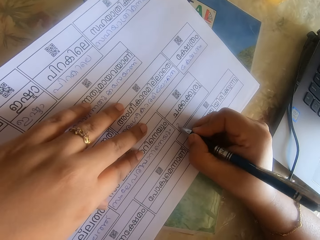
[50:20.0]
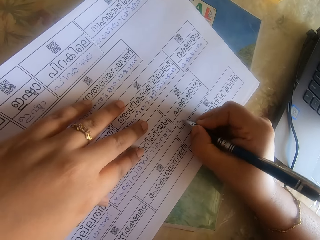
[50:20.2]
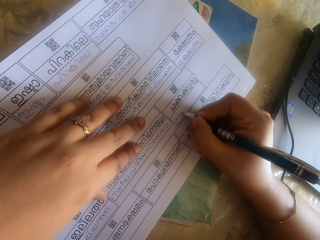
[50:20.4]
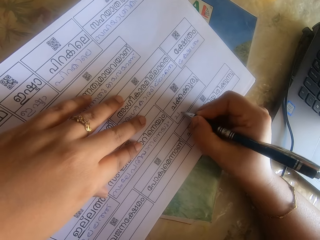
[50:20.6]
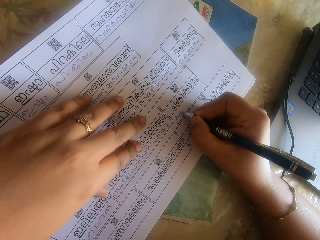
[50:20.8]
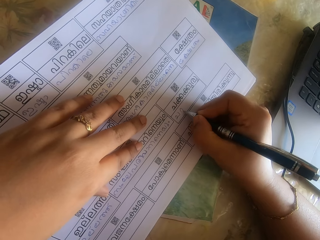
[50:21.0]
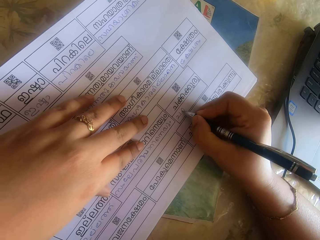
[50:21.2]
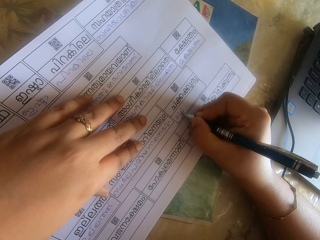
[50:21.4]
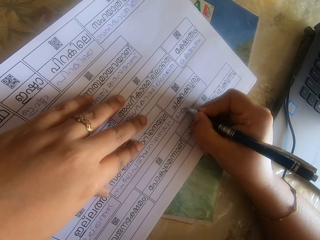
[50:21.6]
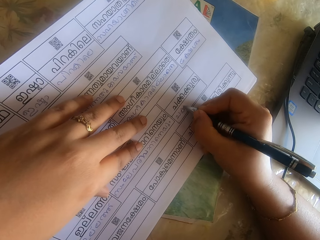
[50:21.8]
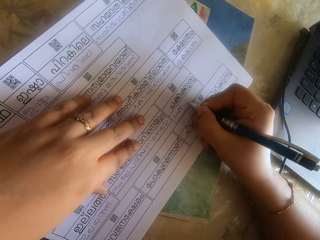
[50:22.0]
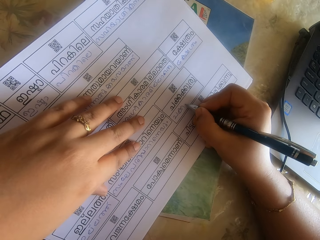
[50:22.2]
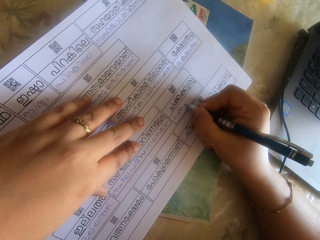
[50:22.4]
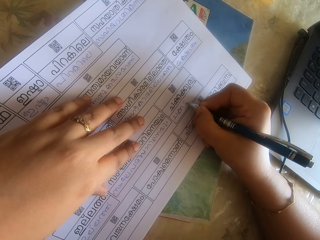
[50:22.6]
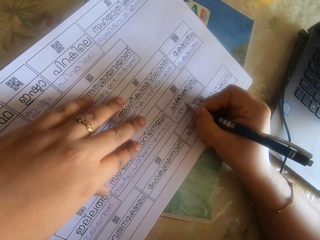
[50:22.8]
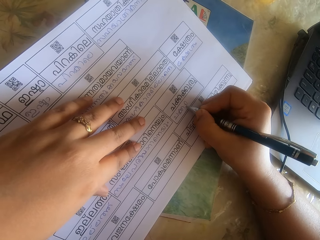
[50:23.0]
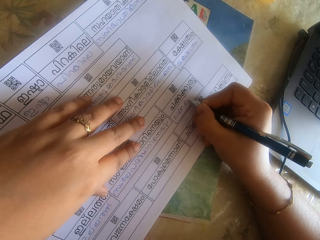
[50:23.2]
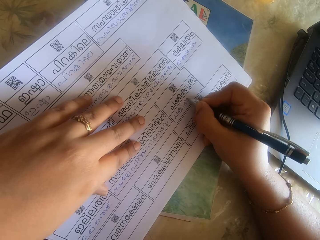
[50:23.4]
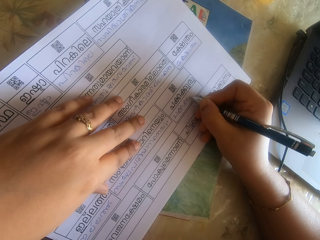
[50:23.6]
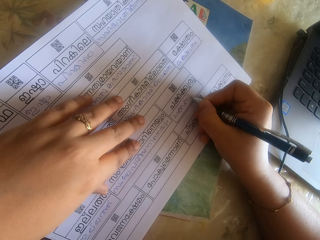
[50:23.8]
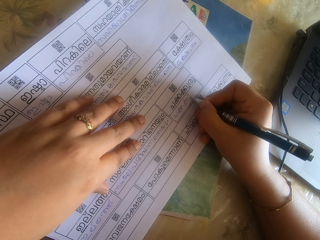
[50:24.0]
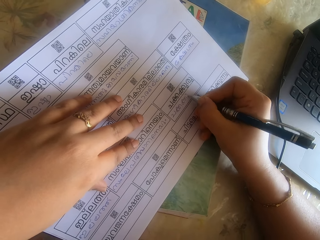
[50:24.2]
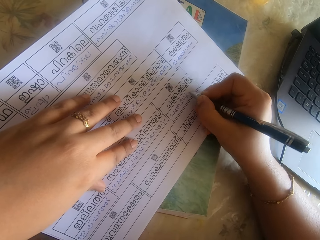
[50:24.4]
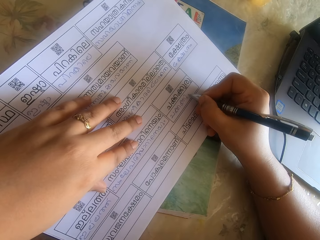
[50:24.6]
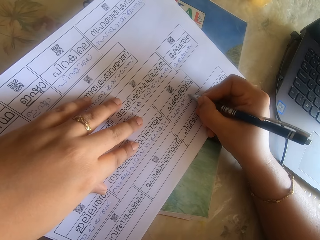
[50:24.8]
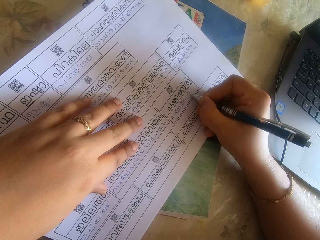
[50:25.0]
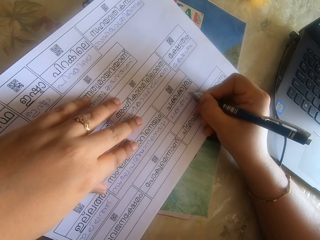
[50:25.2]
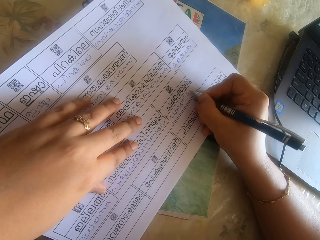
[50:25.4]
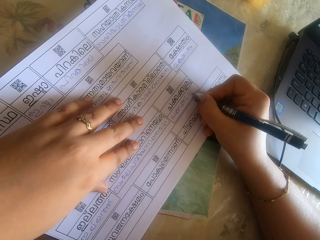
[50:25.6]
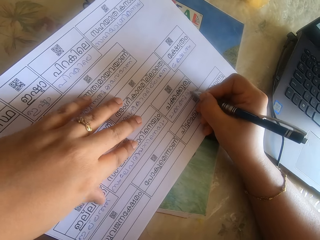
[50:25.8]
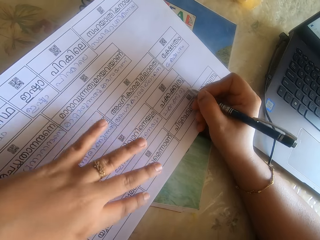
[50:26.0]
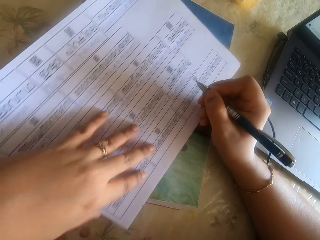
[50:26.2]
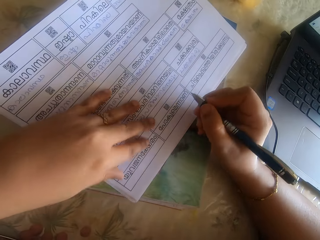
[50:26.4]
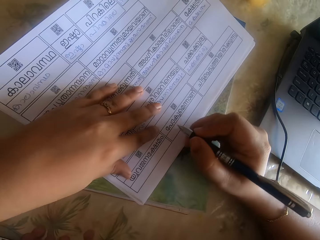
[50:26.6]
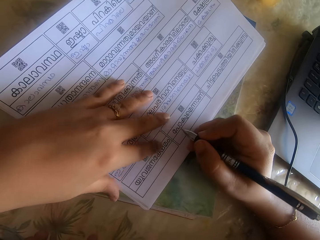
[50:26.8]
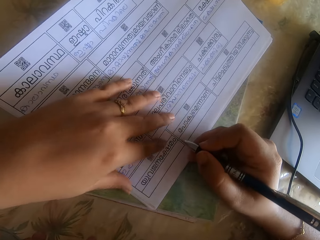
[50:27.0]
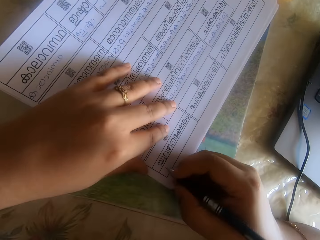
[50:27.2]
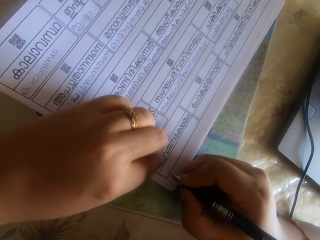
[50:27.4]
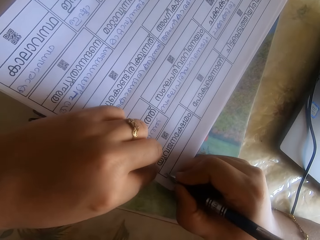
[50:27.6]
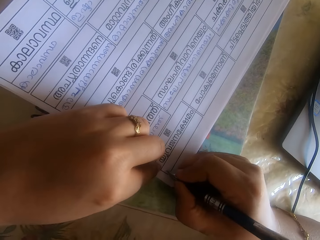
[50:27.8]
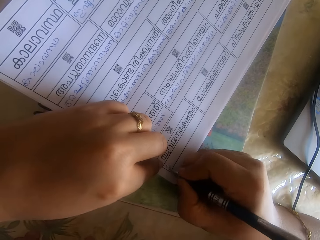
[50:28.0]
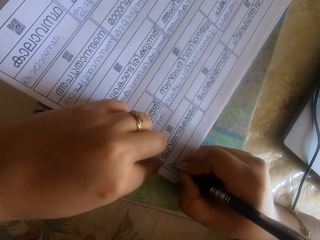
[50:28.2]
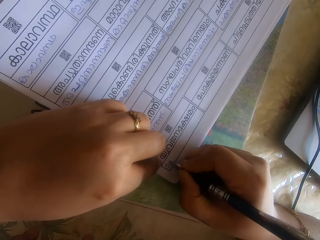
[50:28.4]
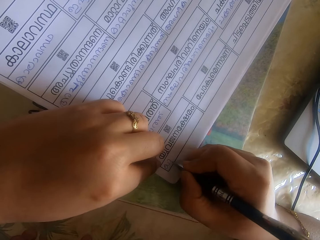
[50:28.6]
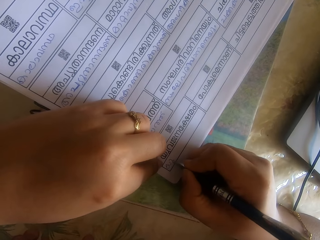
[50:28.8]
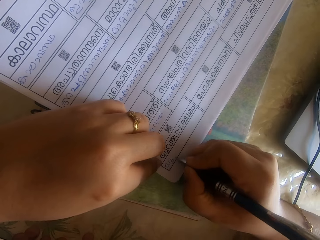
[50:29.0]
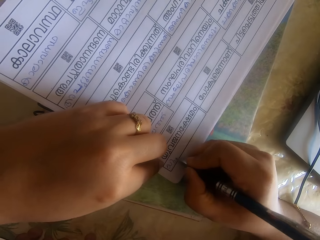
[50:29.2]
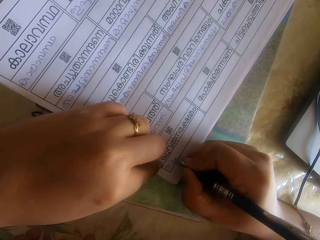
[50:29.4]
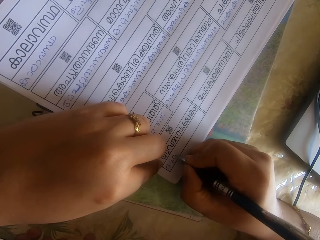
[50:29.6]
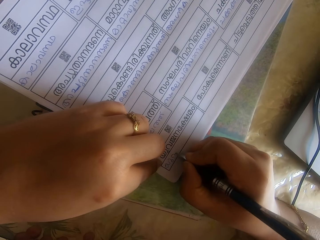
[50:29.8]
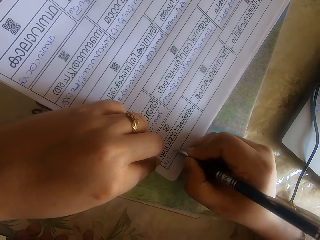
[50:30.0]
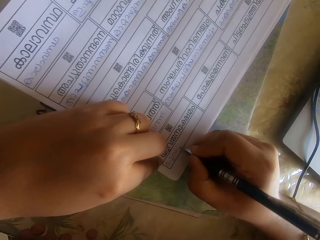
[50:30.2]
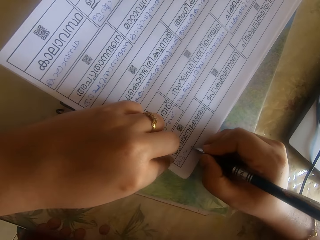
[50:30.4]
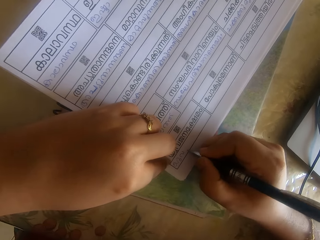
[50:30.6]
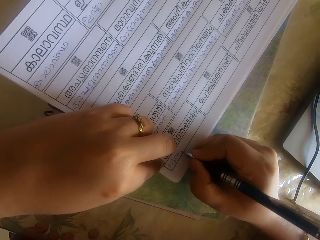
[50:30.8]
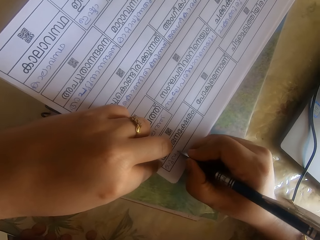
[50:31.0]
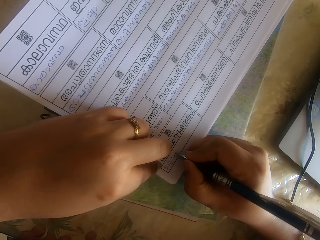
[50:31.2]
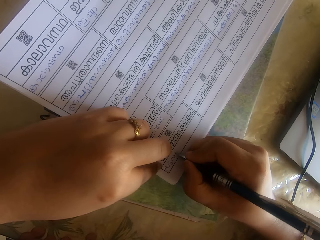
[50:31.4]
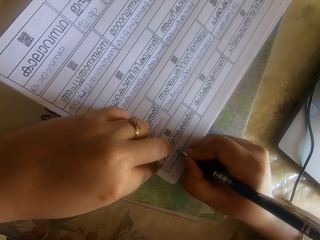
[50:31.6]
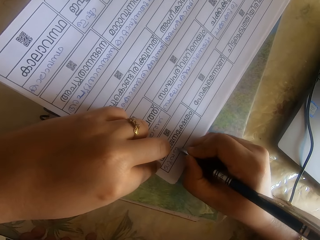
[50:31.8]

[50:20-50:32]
The camera wearer writes on the paper on the book on the table with the pen in her right hand. She moves the paper on the book on the table with her left hand. She writes on the paper on the book on the table with the pen in her right hand.

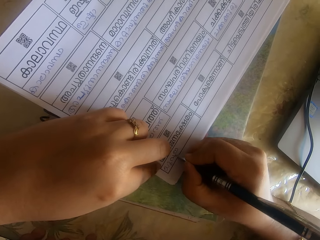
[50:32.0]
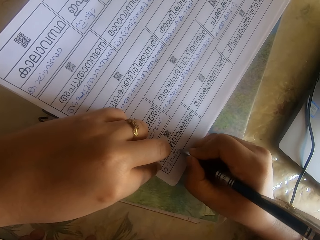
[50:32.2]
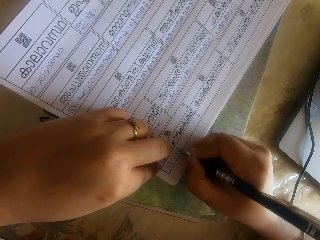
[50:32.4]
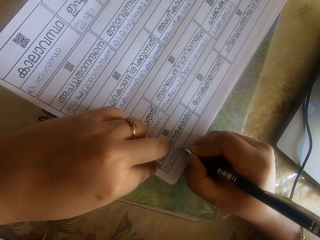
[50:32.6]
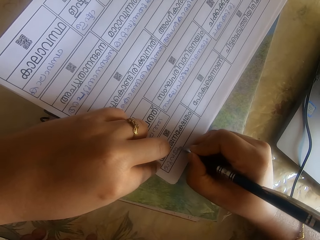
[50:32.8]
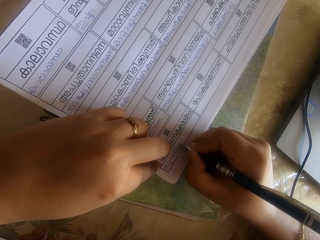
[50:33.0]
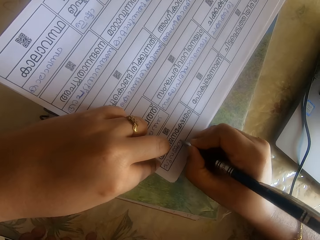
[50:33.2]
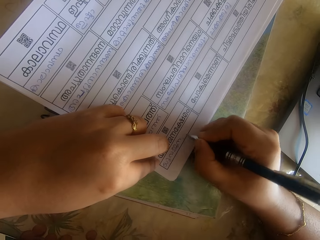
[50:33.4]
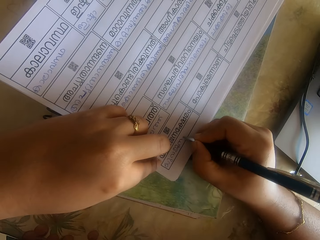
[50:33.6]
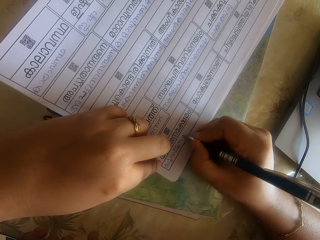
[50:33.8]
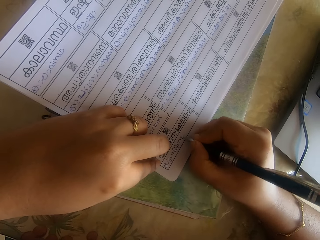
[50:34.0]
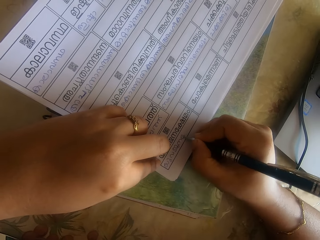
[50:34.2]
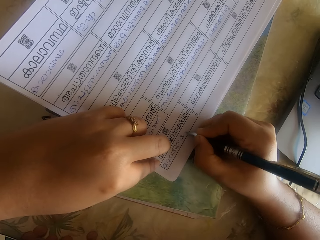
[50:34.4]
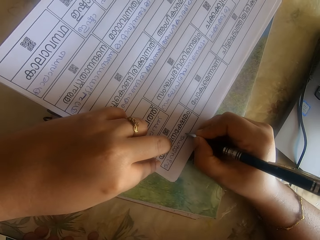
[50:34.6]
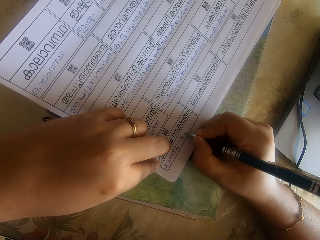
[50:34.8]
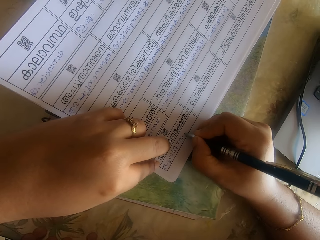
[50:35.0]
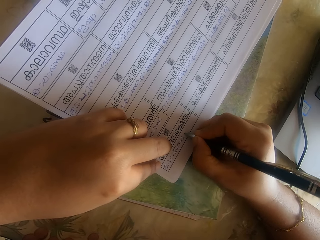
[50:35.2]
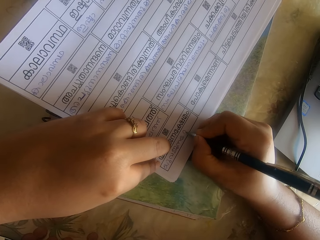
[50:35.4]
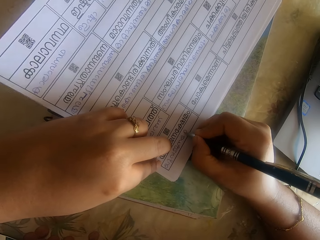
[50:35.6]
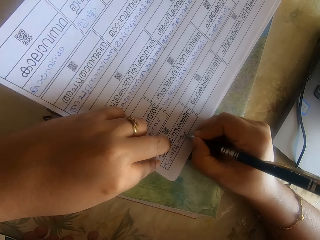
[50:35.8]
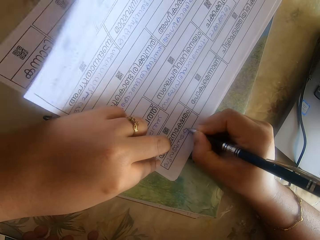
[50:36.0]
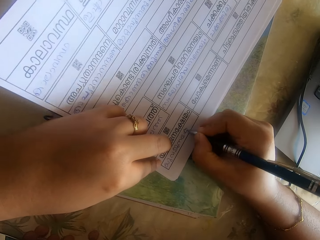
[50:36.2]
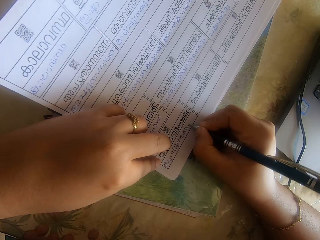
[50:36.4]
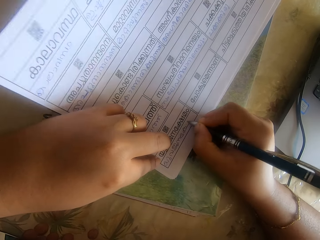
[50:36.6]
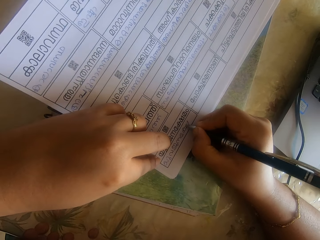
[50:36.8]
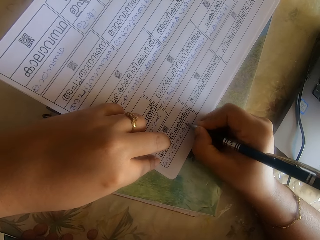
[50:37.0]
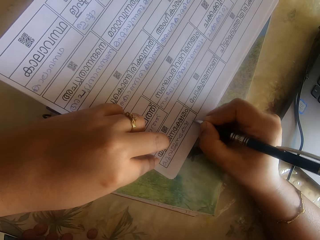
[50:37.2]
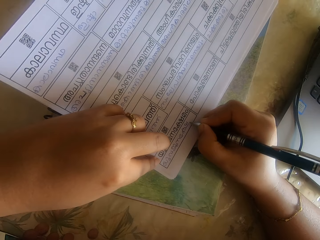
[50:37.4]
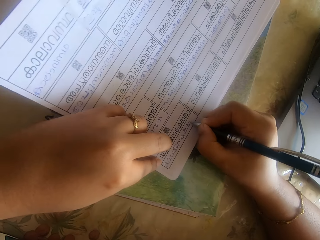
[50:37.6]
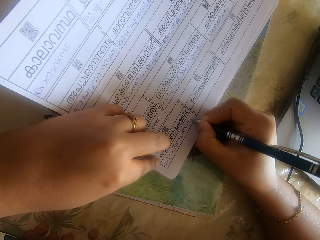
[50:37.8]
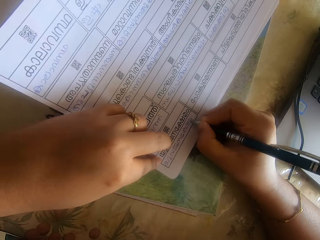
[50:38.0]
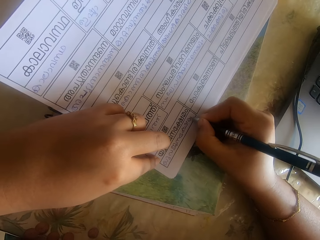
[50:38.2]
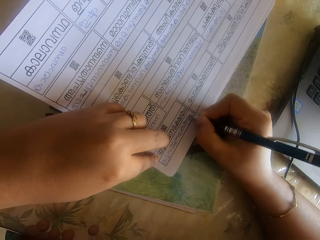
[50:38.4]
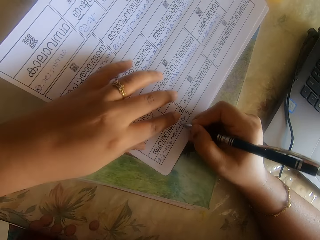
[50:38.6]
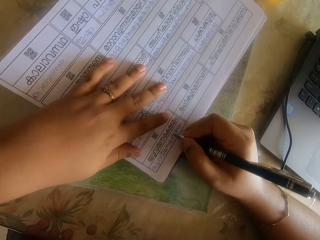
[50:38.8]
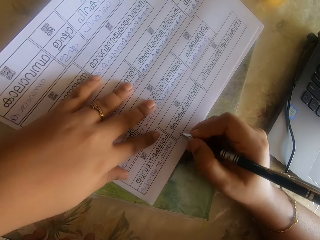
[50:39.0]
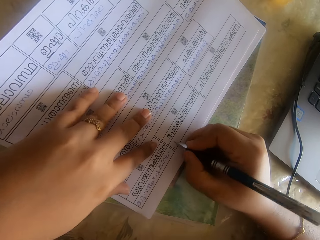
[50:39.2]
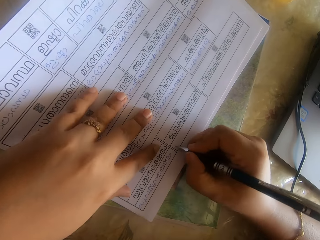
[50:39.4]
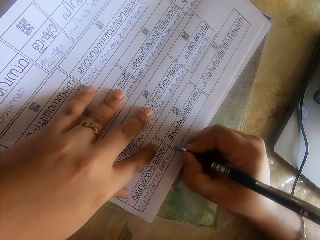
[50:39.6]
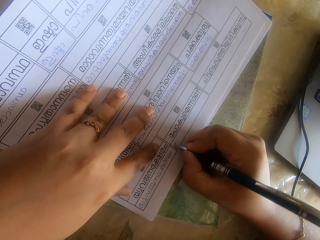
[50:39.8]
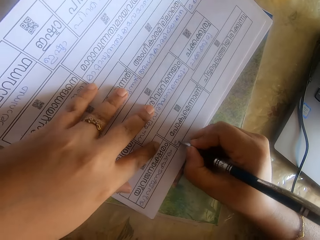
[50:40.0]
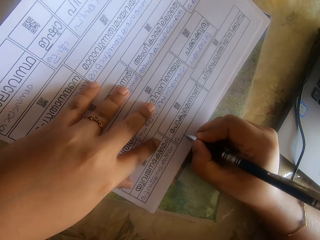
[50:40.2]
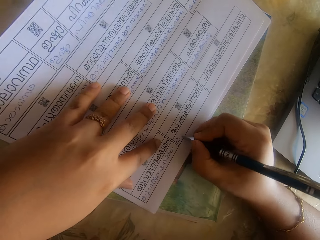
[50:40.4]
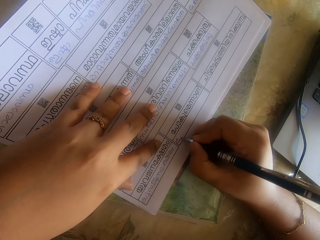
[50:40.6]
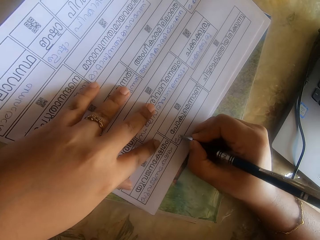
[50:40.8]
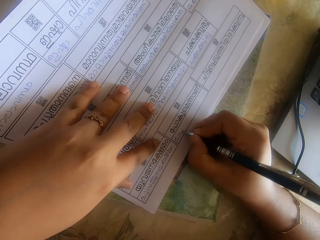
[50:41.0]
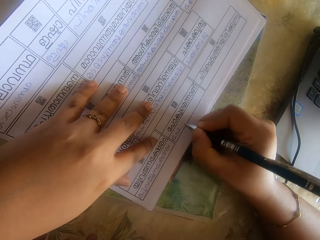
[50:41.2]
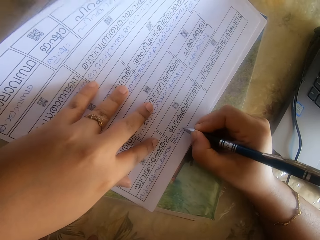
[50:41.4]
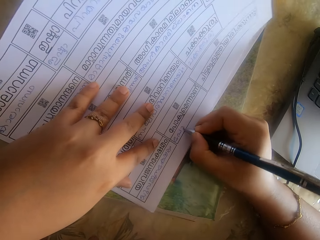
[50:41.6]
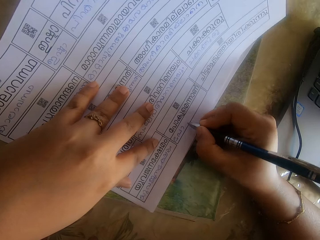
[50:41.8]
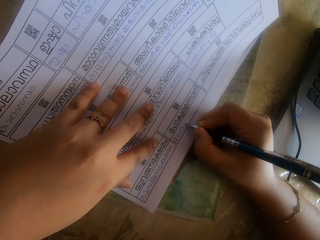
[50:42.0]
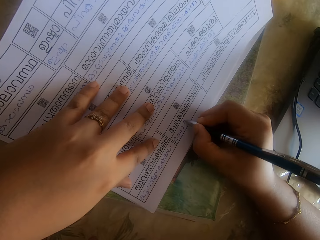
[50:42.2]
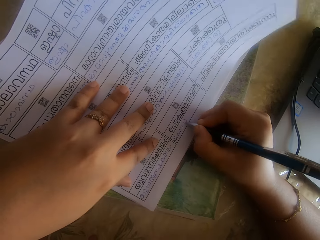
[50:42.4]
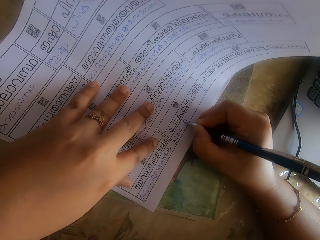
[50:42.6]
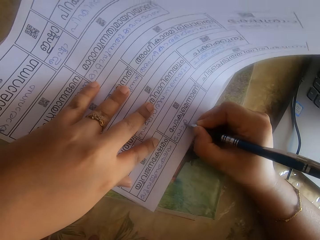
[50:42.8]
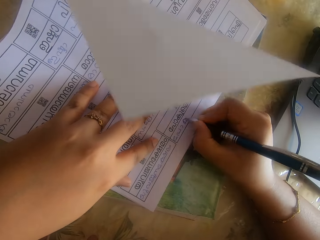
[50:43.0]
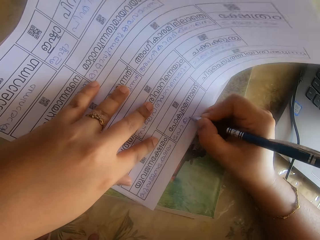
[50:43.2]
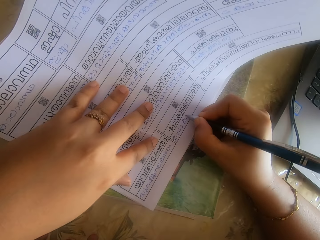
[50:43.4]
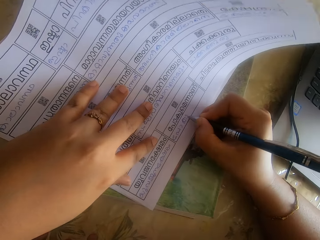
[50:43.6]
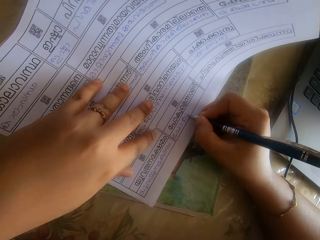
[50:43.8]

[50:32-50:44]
The camera wearer moves the paper on the book on the table with her left hand. She writes on the paper on the book on the table with the pen in her right hand.
